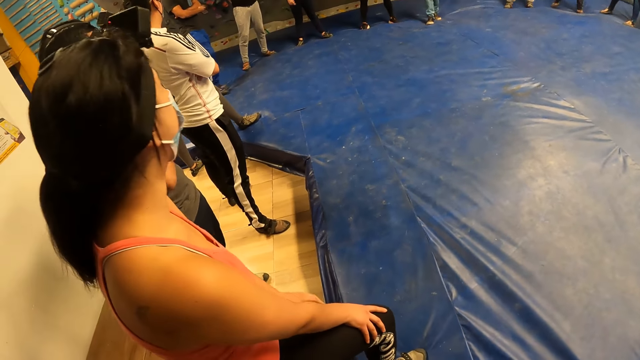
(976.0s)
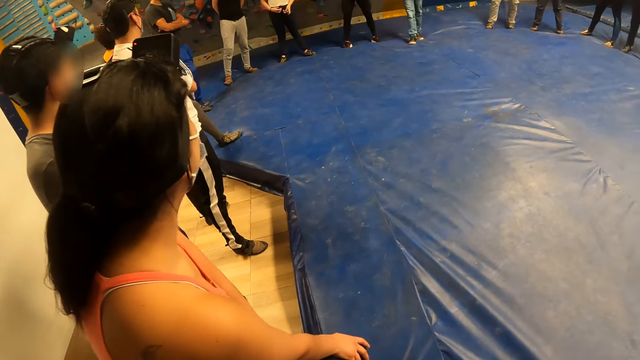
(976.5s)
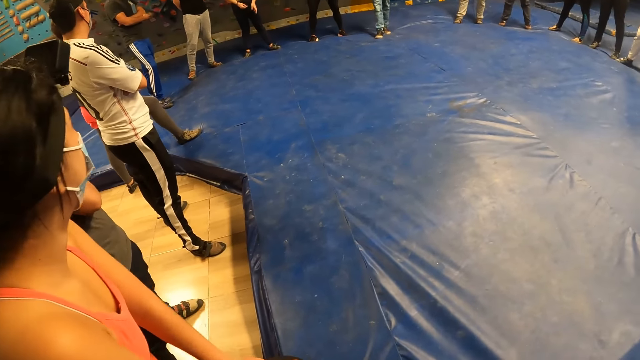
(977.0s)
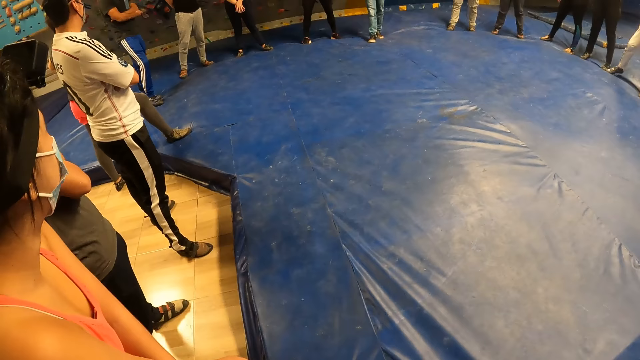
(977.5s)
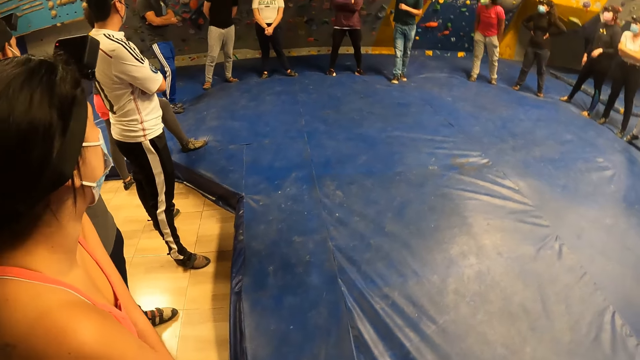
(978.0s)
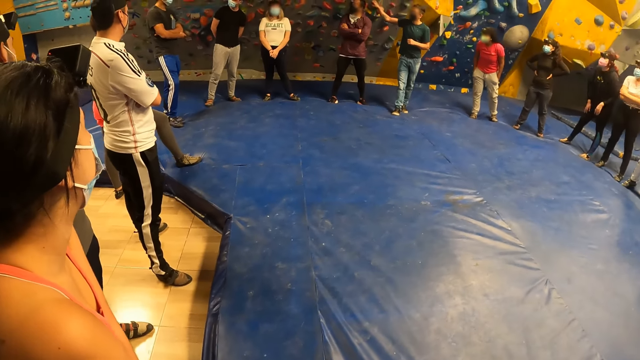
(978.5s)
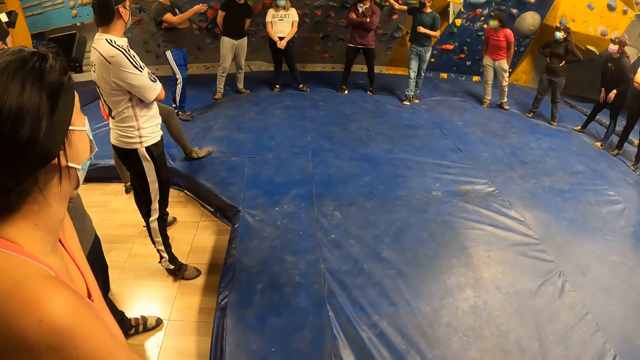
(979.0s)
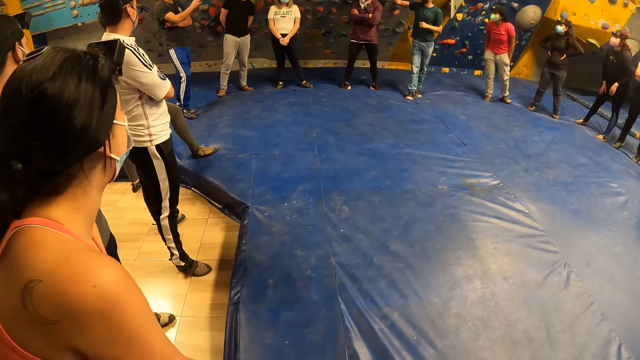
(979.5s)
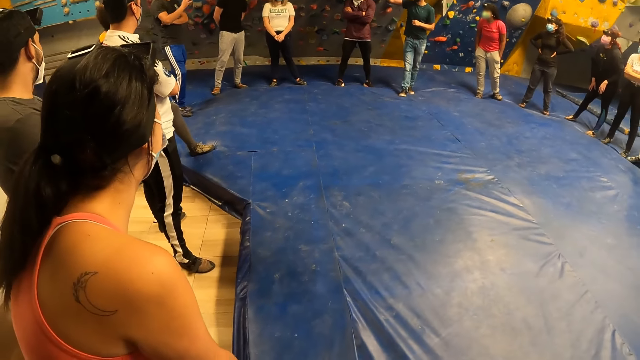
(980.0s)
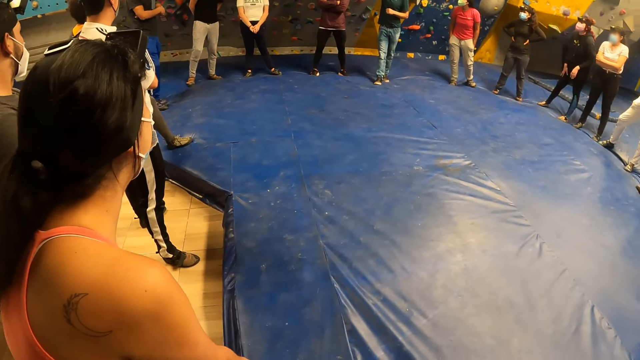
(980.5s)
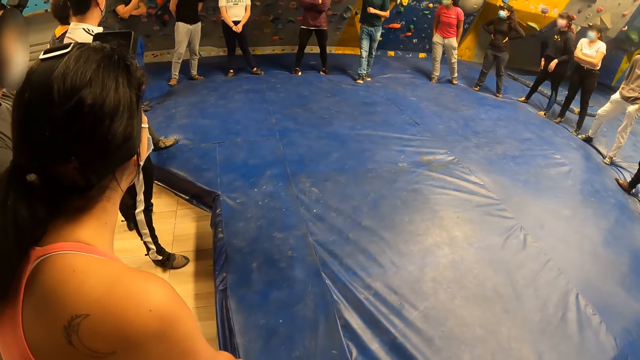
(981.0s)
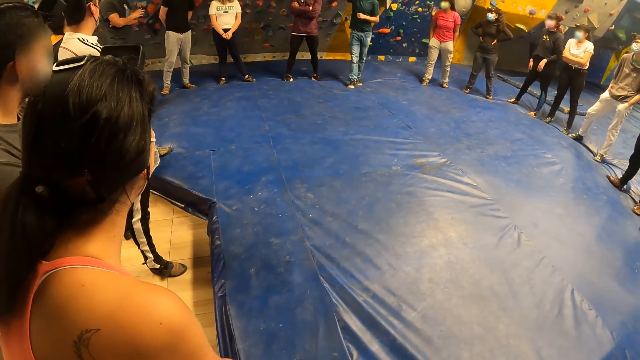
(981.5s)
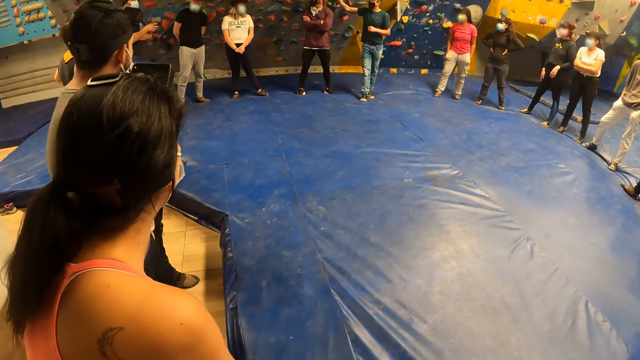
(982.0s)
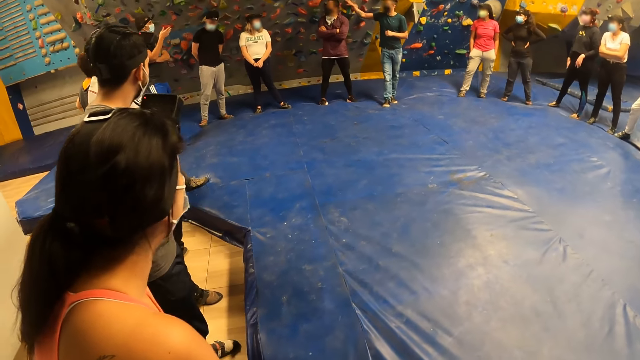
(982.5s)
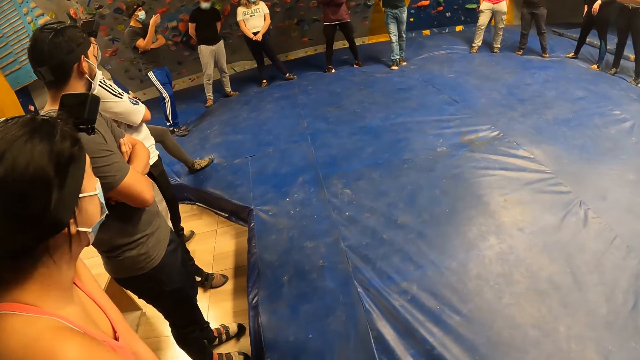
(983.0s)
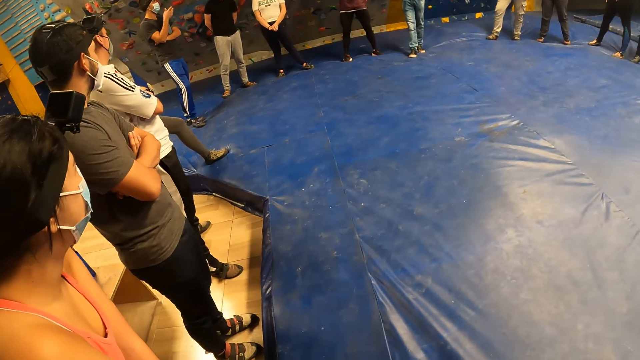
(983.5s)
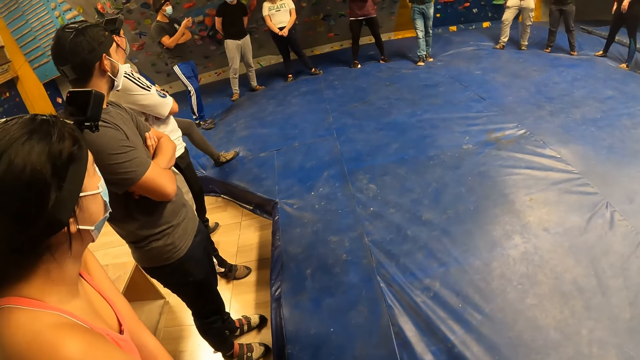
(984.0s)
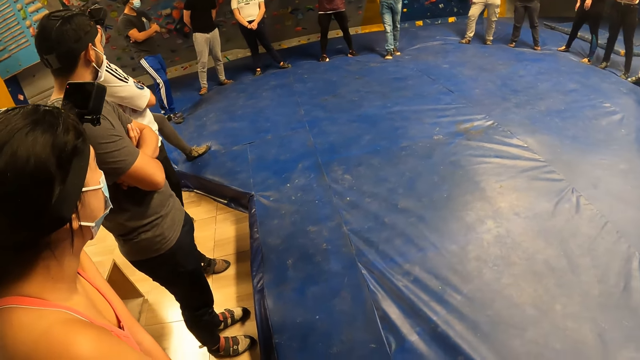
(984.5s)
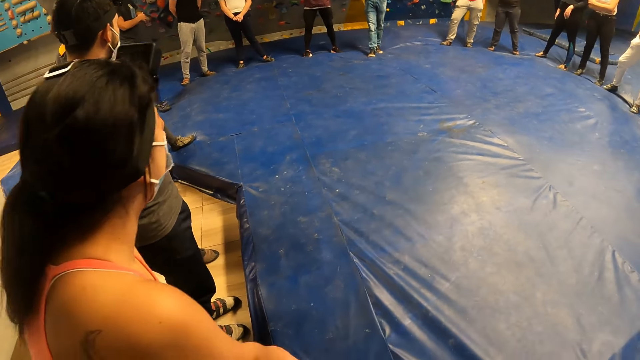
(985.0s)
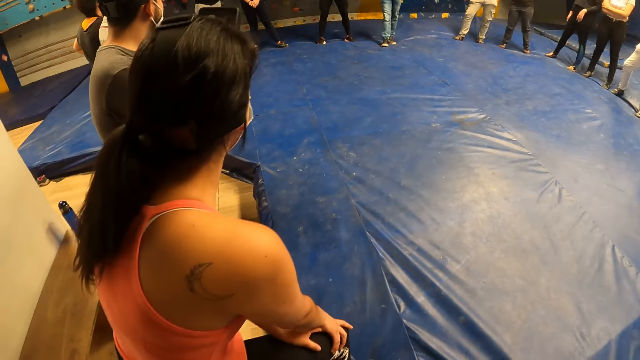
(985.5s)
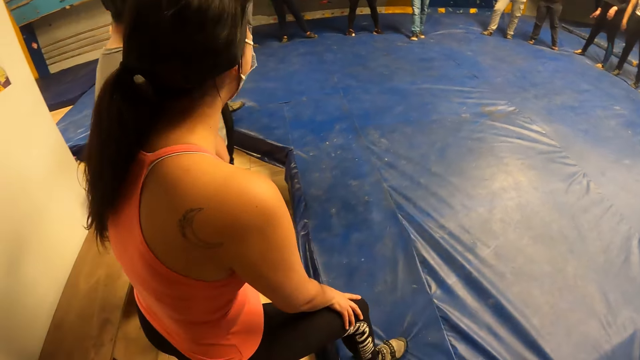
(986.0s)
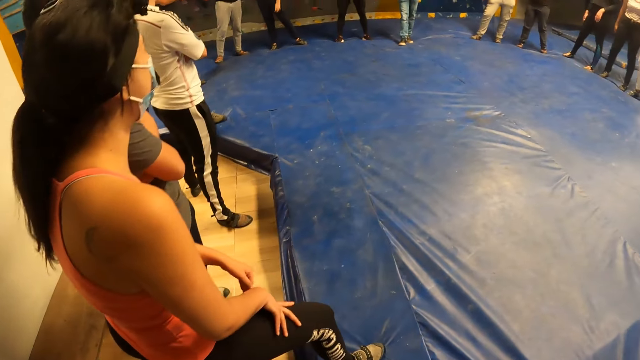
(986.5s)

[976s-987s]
The camera wearer looks at the colleagues. A man converses with the colleagues.

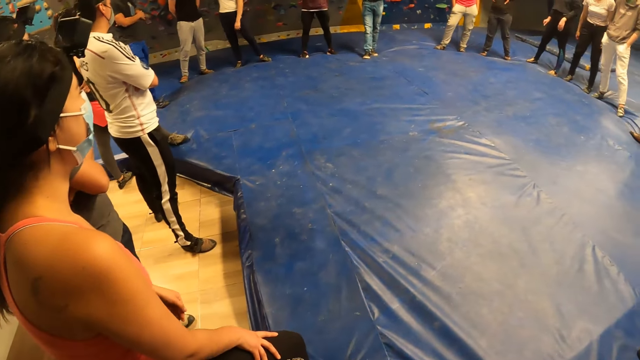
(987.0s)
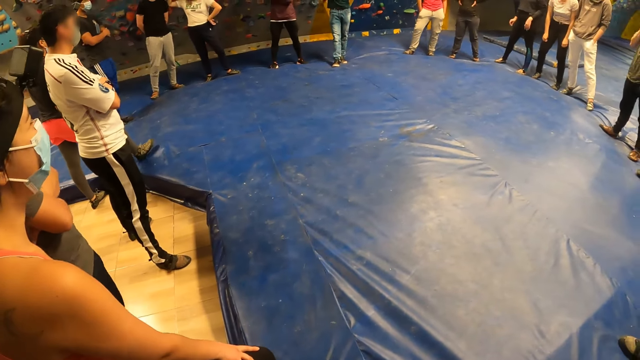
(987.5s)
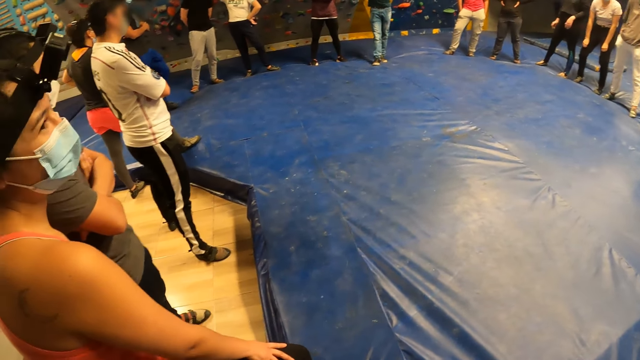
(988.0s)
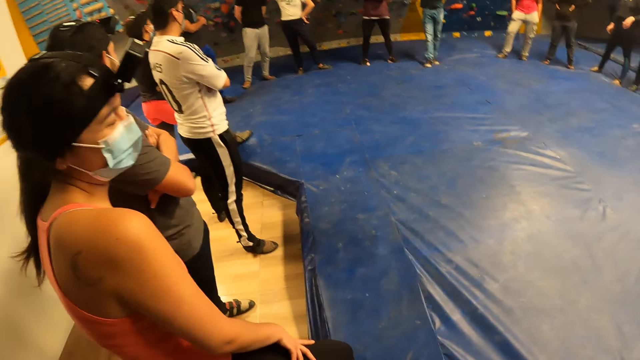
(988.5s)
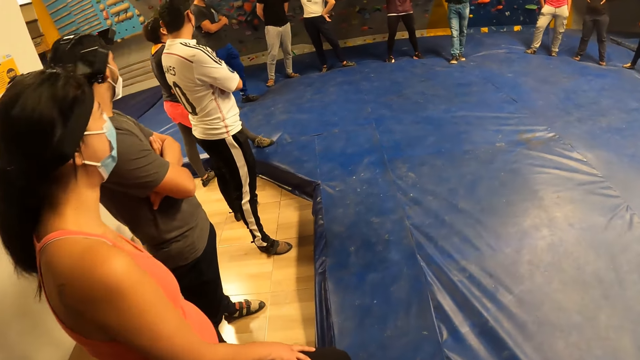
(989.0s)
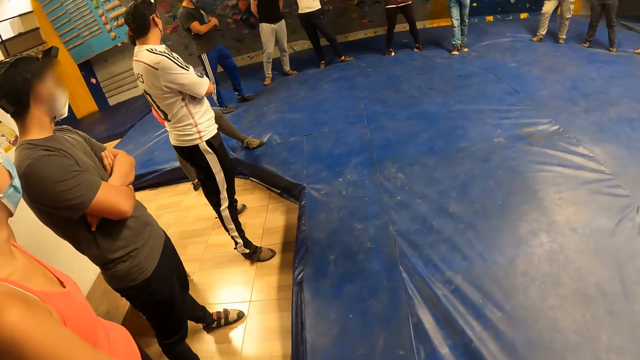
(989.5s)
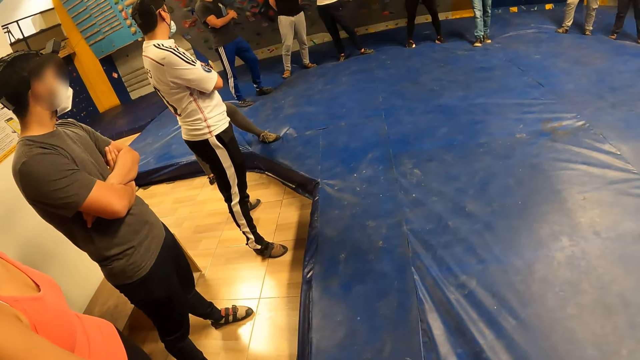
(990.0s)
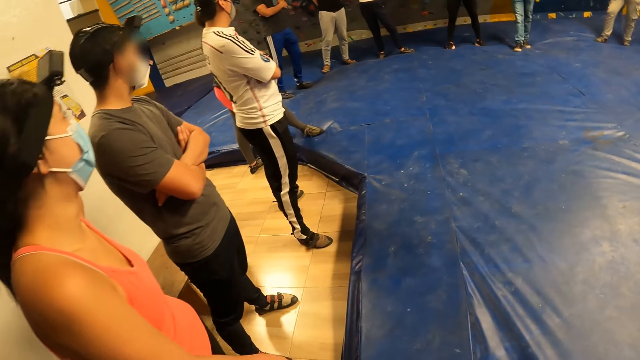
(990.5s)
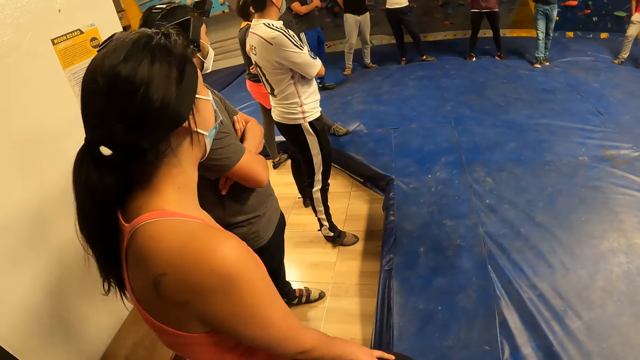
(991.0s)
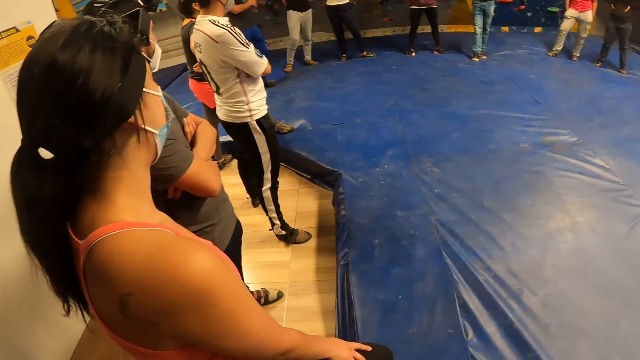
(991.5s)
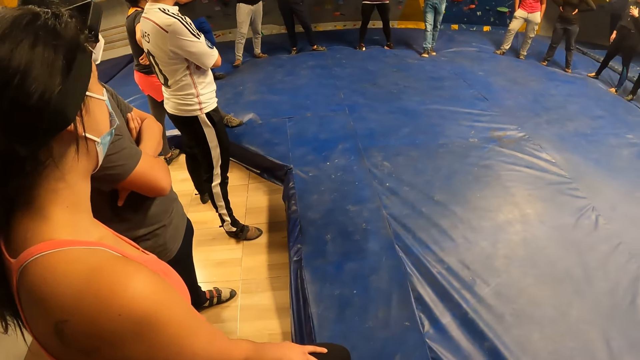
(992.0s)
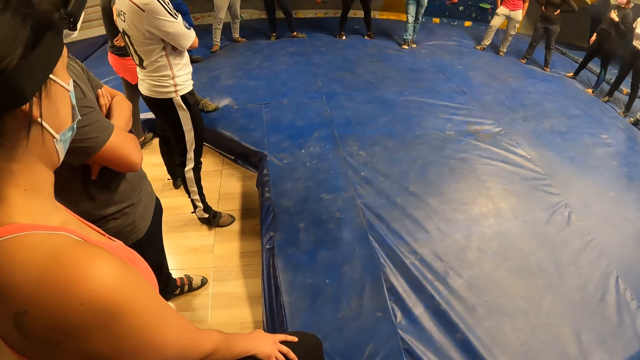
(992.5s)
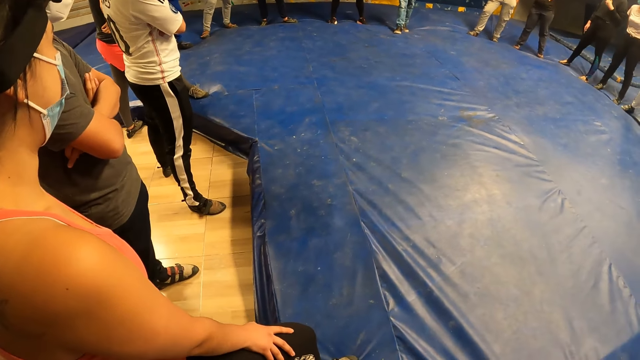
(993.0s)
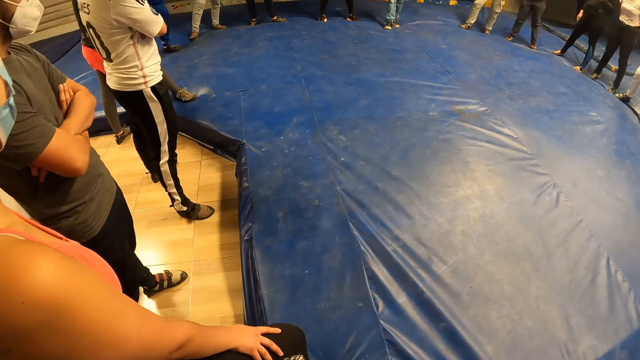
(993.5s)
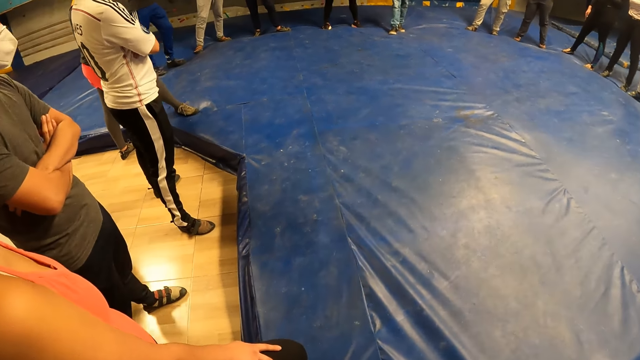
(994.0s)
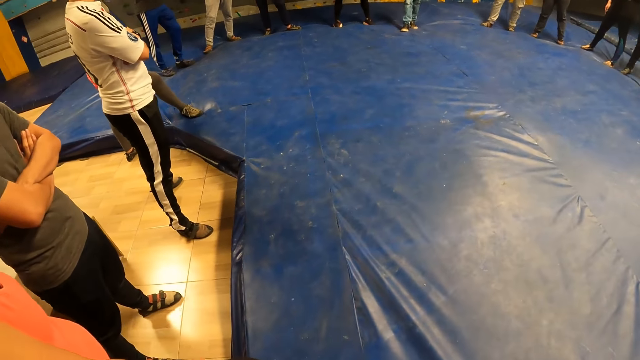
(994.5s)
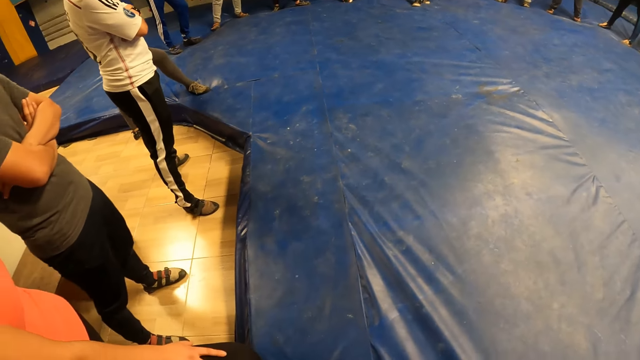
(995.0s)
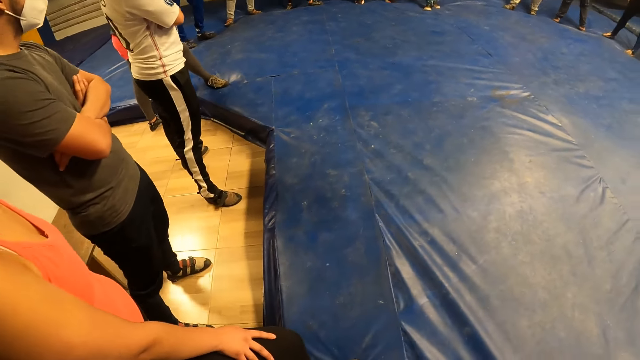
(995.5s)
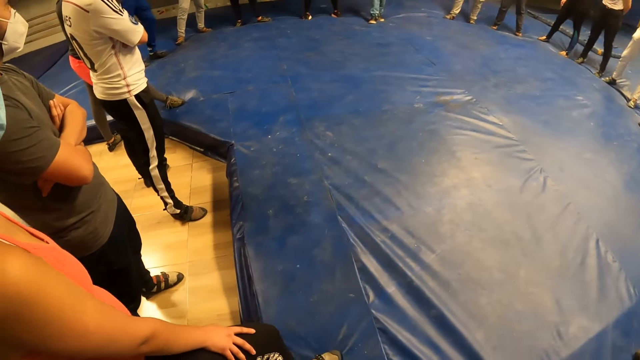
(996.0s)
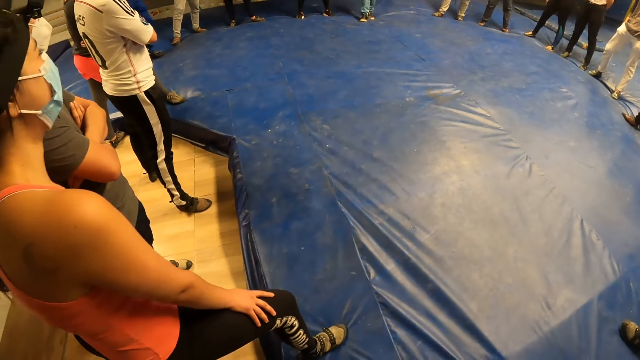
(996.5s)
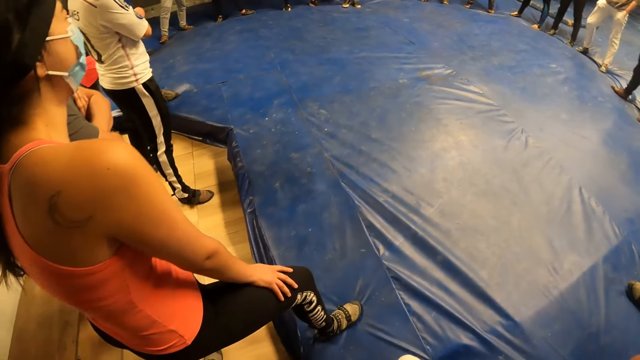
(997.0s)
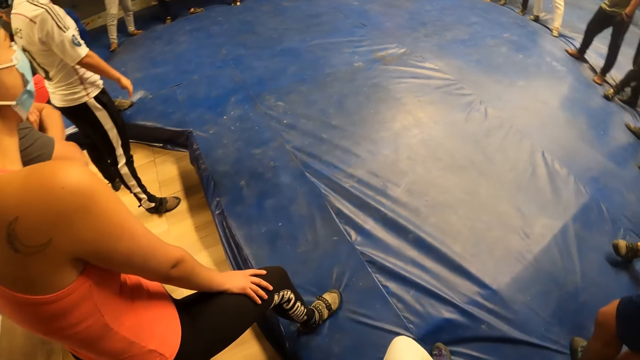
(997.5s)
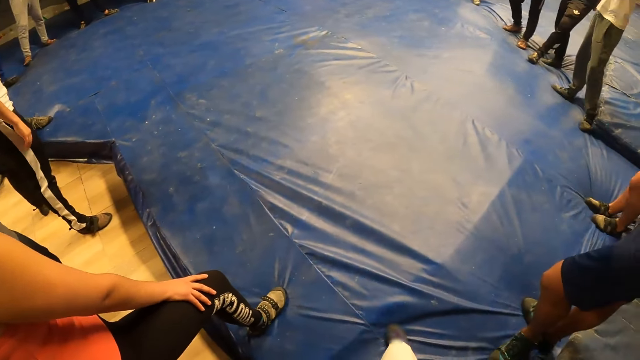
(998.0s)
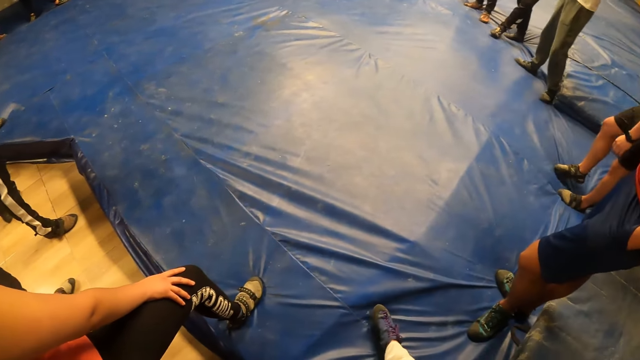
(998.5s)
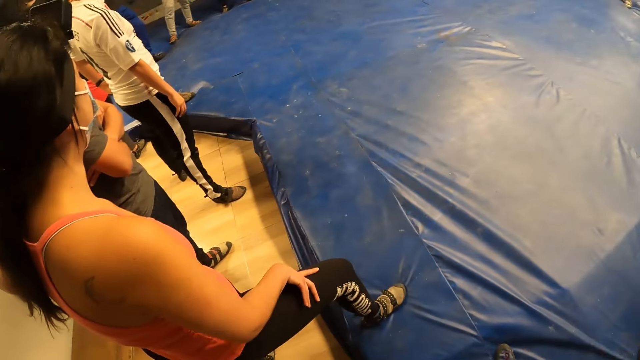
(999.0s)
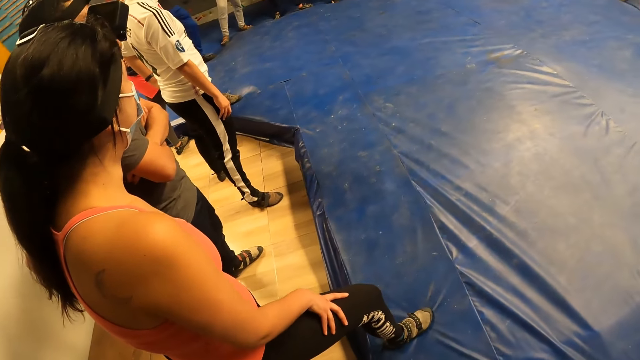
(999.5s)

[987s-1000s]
The camera wearer looks at a woman.
